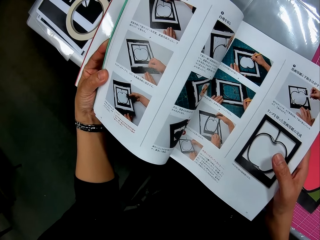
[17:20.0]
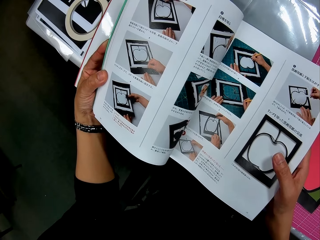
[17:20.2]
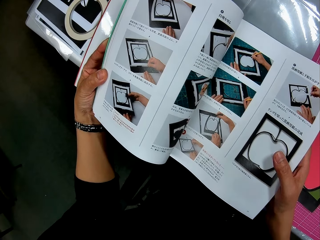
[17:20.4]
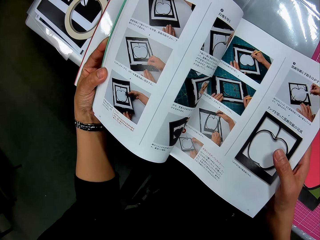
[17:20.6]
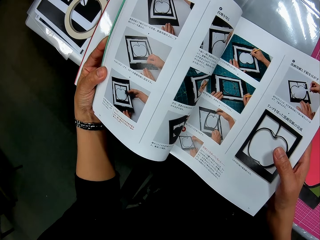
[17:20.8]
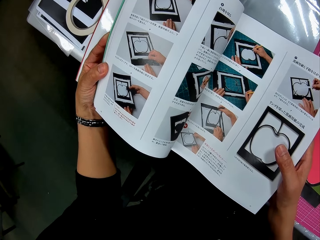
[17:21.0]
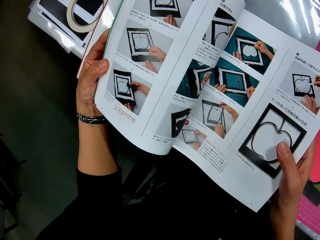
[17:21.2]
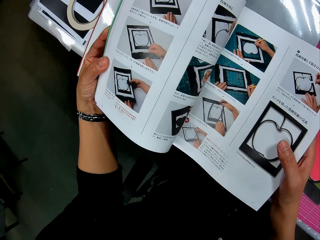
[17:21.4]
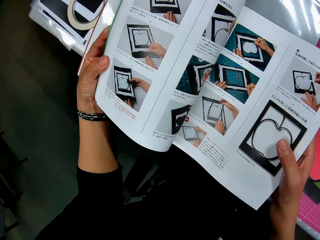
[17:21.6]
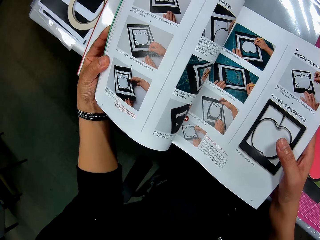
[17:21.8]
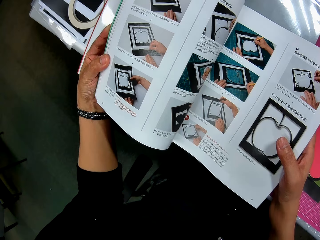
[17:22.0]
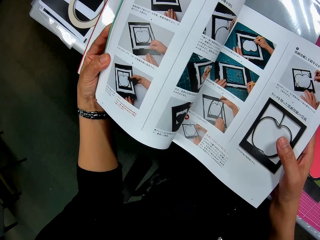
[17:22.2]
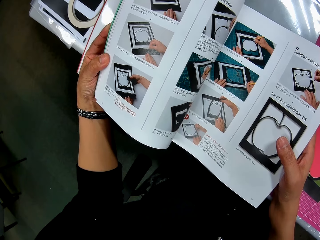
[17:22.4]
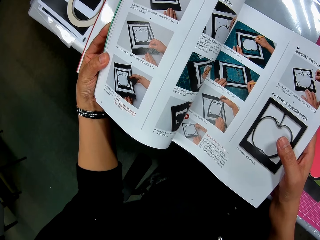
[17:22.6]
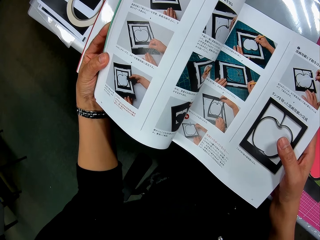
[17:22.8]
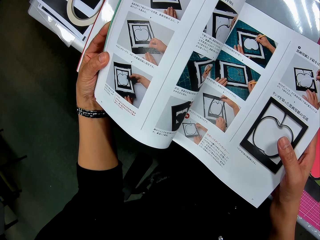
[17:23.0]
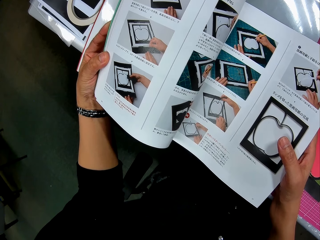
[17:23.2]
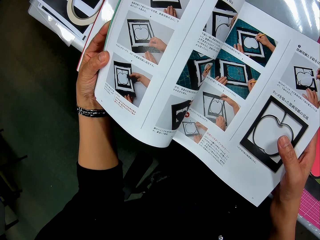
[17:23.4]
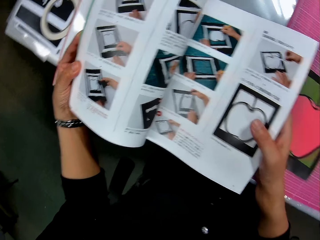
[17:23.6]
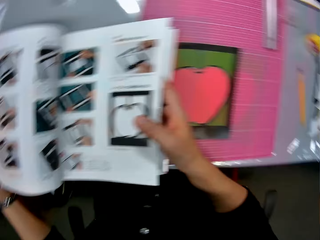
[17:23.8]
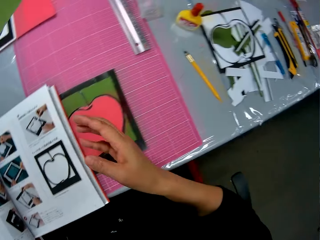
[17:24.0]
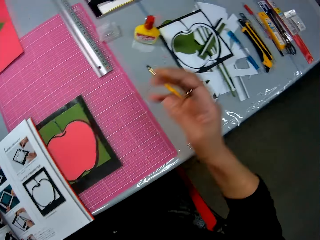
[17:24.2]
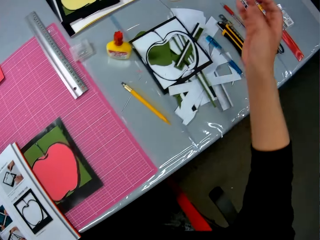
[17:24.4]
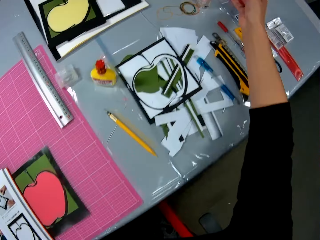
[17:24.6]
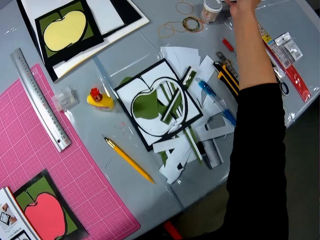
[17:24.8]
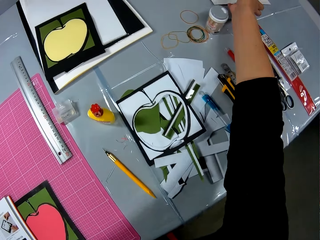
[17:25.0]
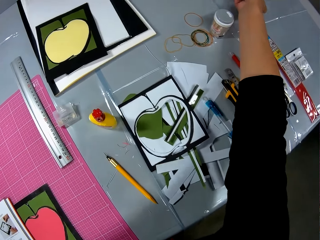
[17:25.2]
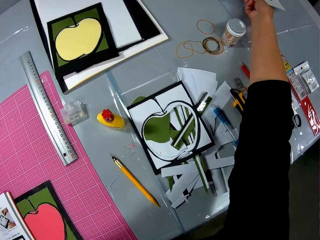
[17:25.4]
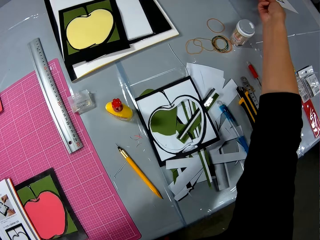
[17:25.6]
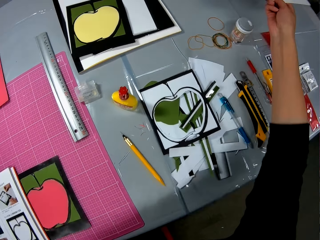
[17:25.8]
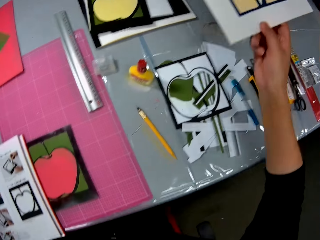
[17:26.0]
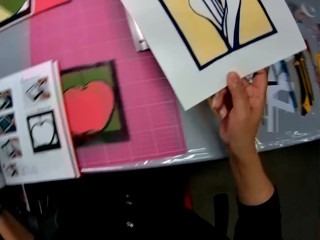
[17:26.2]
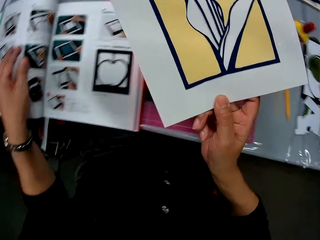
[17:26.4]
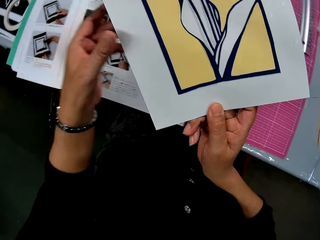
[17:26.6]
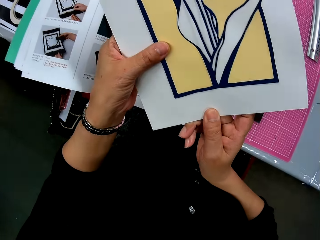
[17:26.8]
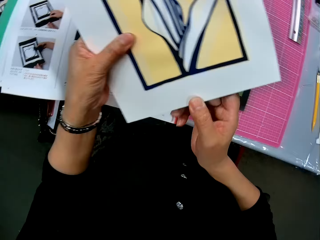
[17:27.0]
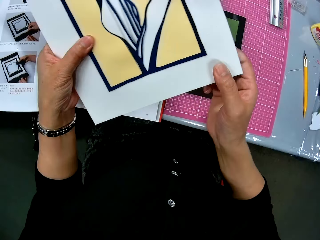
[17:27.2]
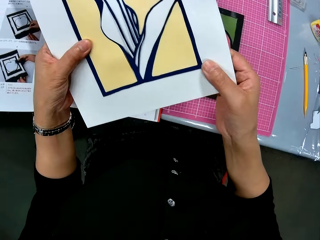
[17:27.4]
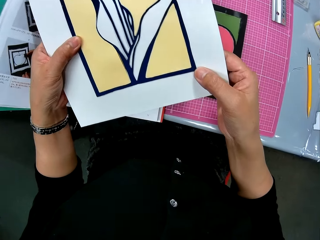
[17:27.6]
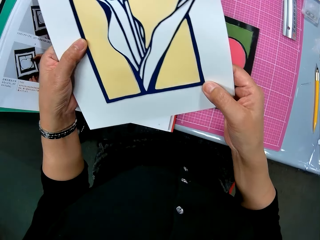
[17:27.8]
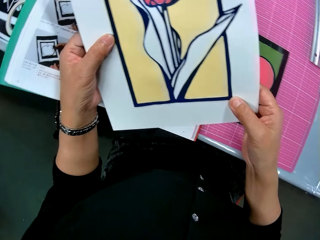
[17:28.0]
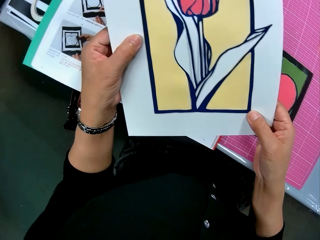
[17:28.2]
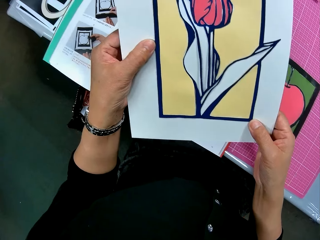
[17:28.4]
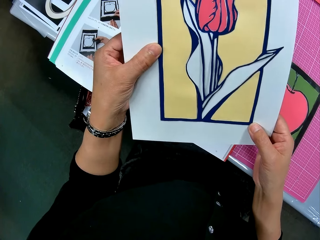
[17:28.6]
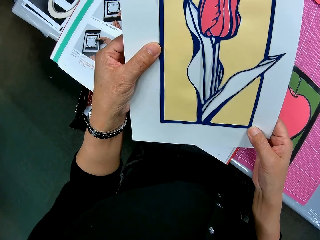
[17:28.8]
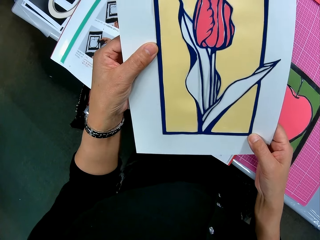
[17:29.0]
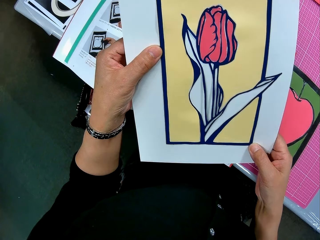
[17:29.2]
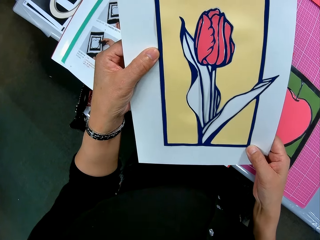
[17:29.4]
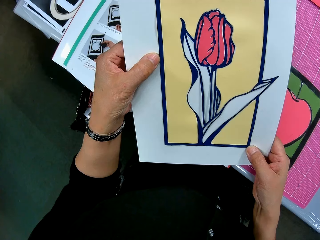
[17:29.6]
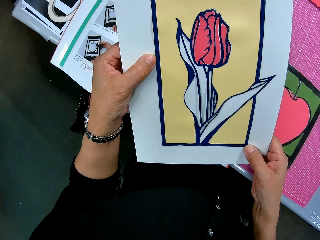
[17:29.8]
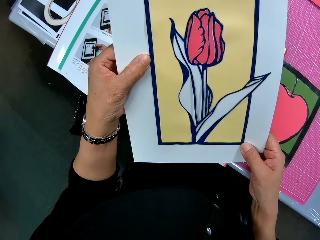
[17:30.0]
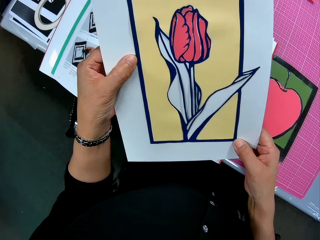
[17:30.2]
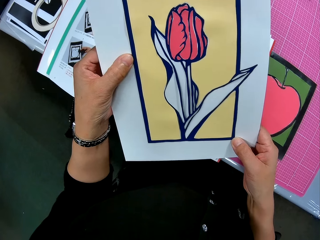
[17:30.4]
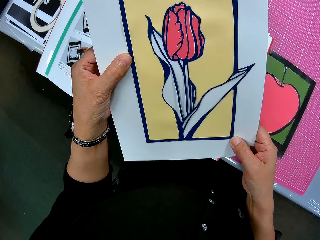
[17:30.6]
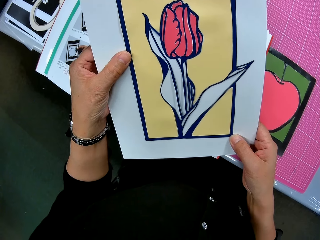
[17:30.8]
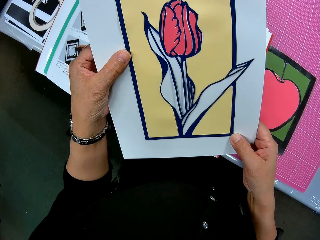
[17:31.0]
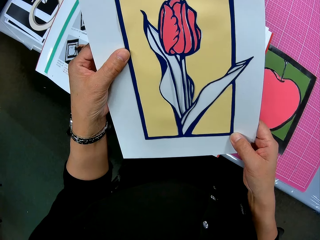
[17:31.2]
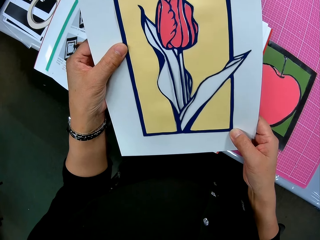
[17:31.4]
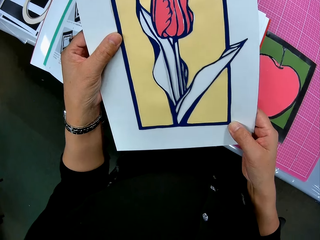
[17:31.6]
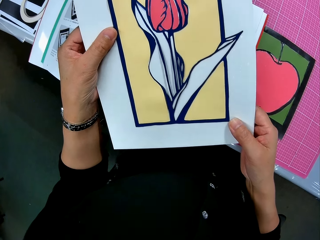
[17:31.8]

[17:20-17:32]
The camera wearer looks at the sketch book. They take the paper model. They look at the paper model.

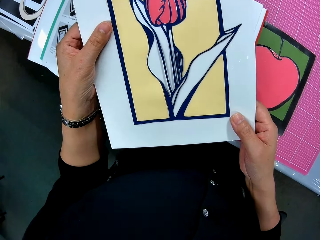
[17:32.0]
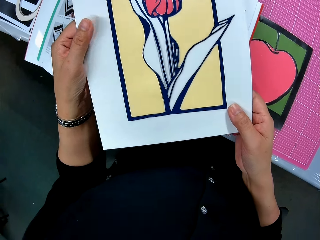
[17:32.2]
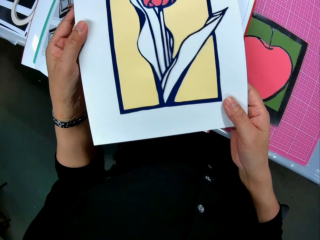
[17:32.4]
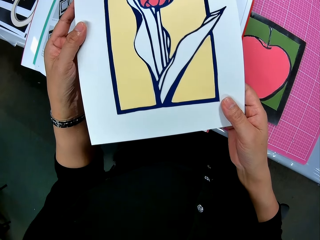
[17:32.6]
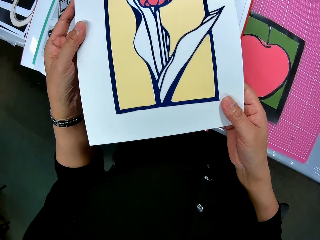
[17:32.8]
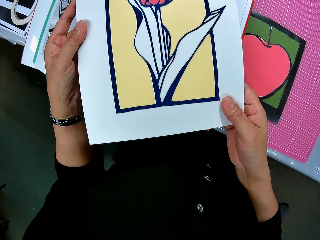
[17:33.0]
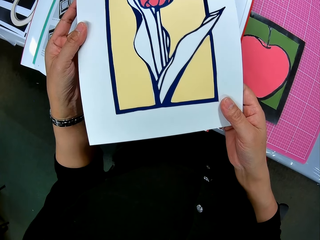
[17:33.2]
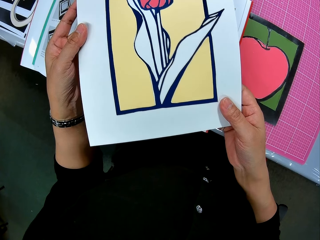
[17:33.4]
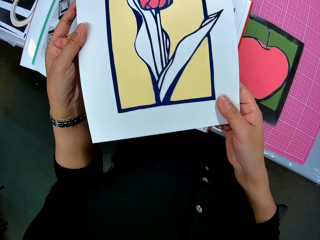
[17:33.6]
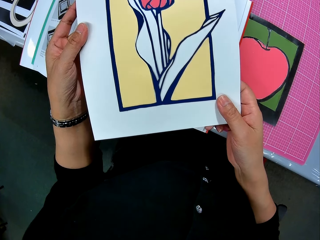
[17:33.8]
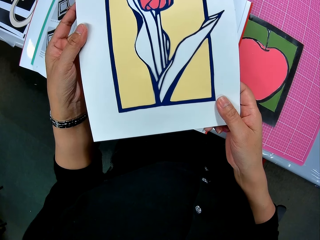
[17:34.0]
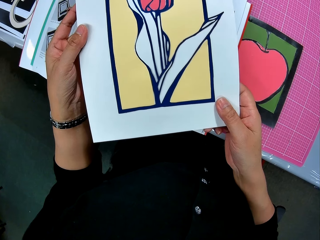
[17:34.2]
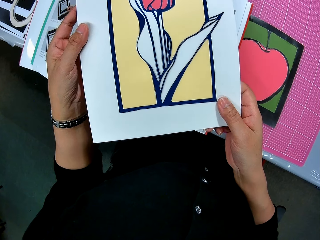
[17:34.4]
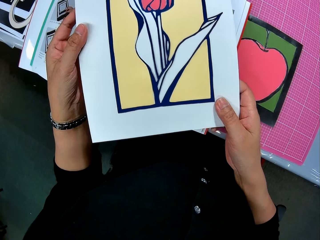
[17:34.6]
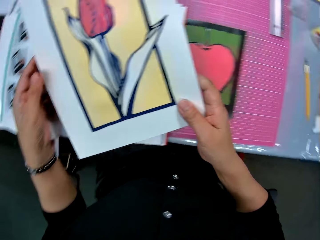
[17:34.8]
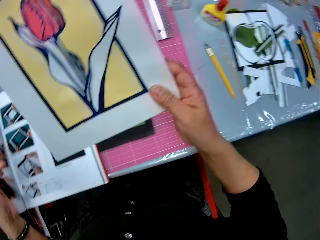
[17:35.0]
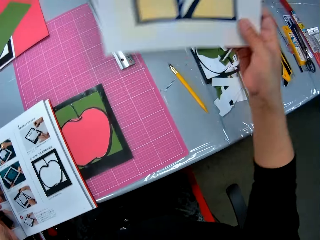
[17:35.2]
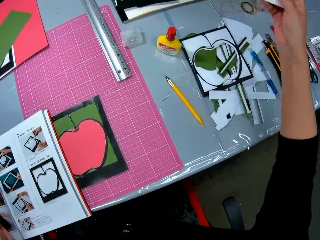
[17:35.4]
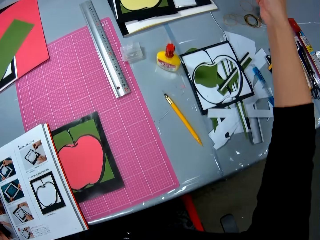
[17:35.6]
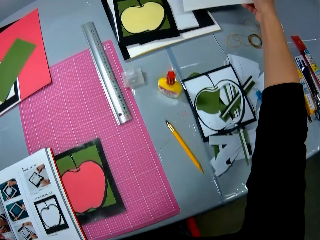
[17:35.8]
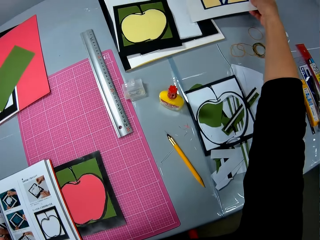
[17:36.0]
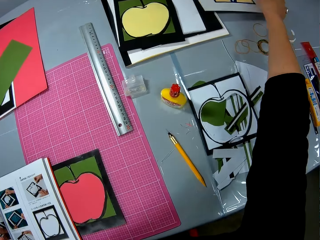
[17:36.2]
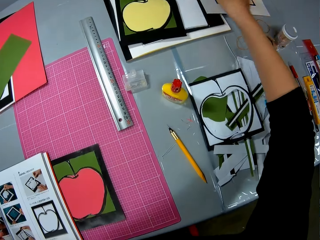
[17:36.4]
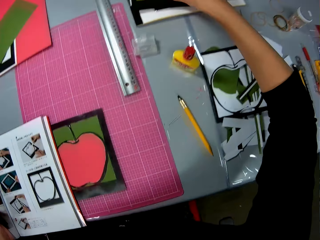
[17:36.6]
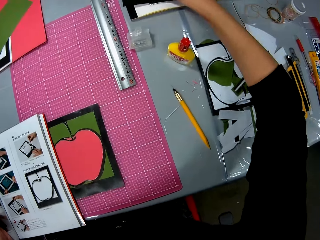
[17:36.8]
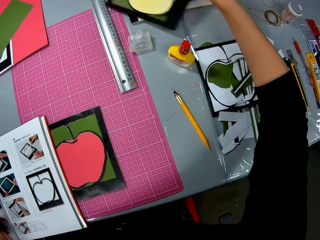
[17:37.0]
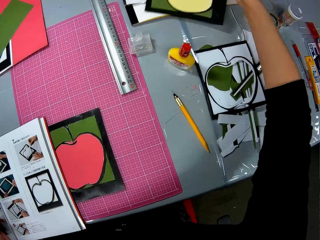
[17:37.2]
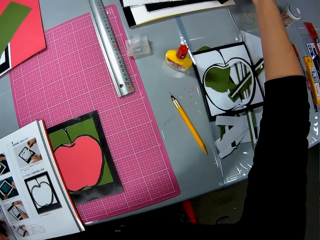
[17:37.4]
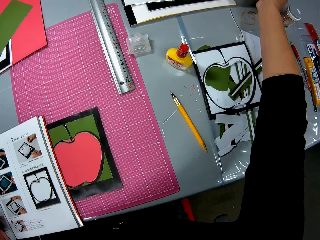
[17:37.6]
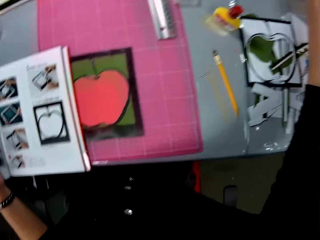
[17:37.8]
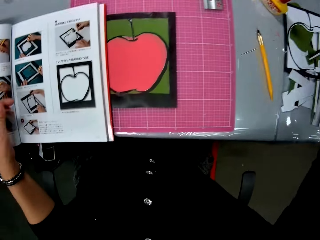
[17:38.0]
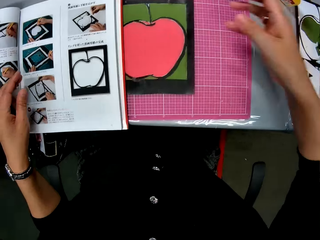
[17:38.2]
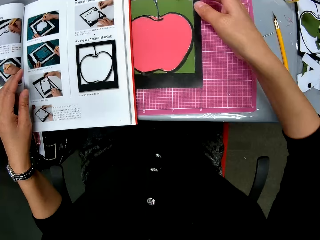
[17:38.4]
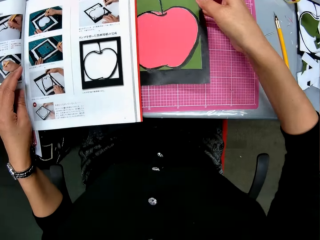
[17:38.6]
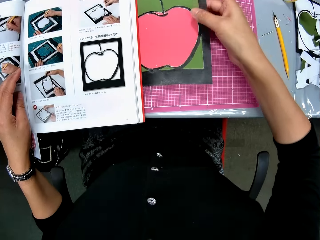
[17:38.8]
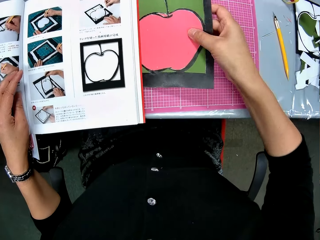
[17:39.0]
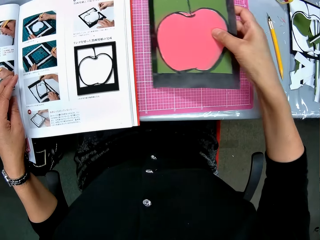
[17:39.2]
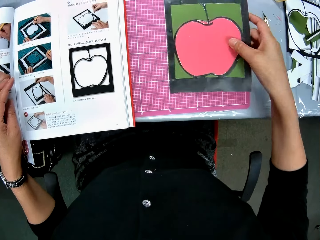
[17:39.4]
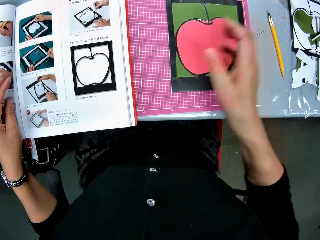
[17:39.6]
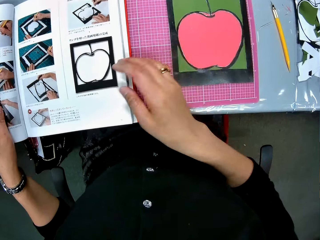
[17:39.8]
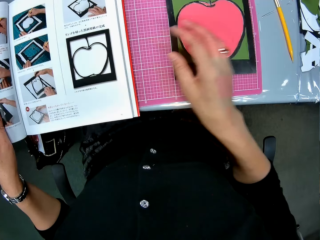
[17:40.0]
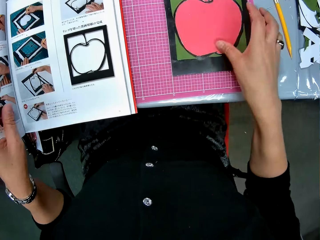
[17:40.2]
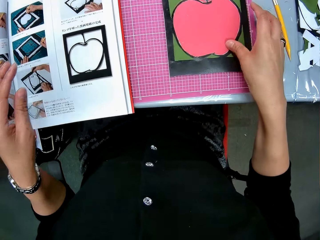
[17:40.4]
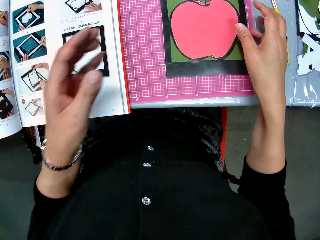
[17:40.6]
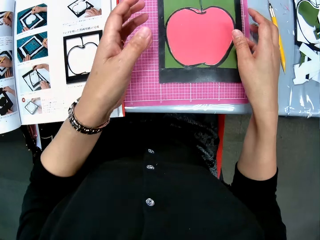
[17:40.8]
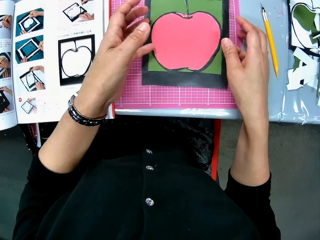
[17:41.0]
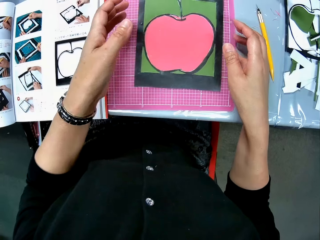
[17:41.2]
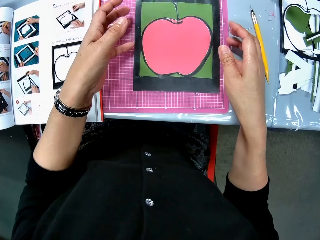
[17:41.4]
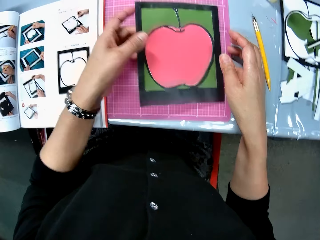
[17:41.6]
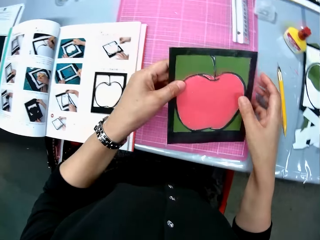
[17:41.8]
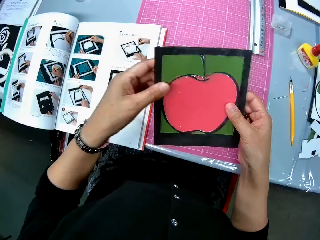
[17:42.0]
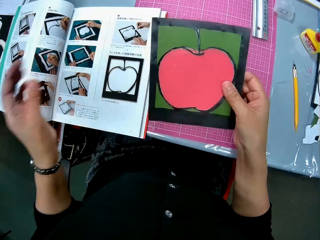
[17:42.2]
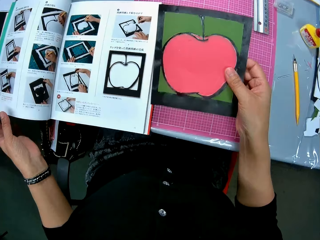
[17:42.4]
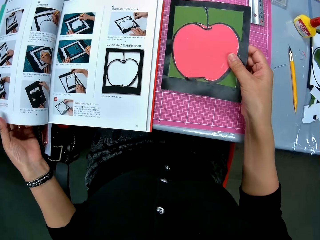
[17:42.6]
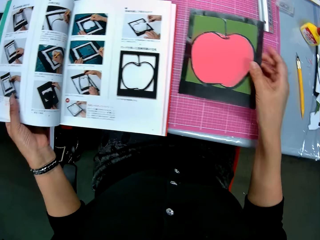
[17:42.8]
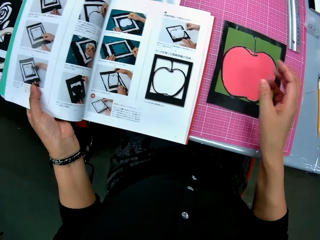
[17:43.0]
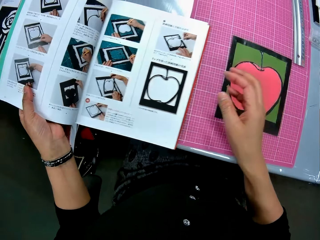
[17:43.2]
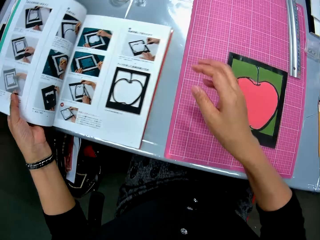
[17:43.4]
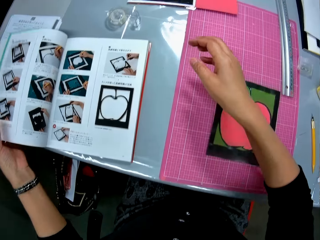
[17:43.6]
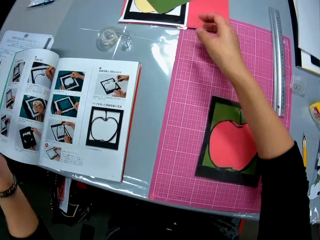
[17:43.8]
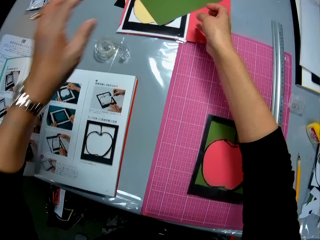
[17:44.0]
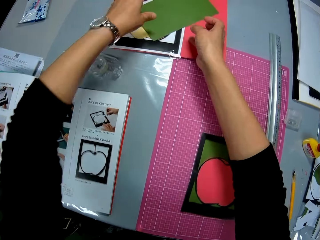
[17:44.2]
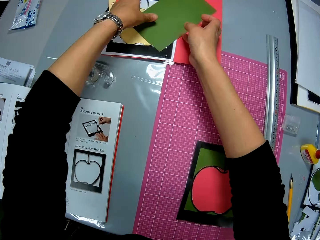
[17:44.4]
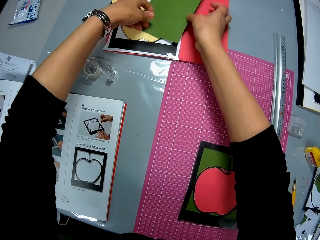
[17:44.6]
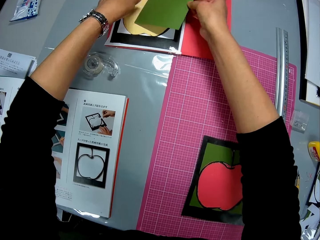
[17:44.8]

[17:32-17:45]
The camera wearer puts down the paper model. They take the paper model. They move other pictures. They put down the paper model. They take the paper model. They move the cardboard. They put down the paper model. They take the paper model. They put down the paper model. They shift the book.
